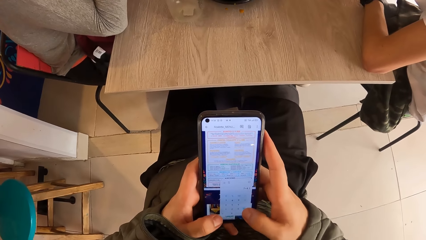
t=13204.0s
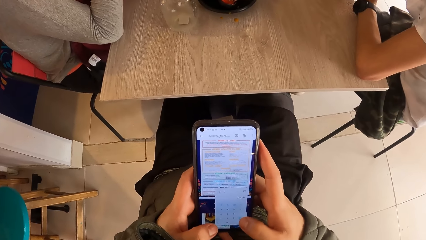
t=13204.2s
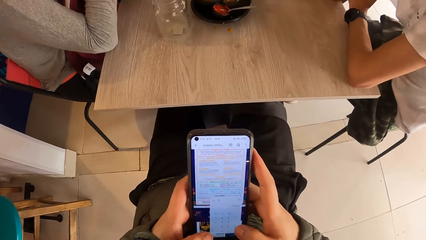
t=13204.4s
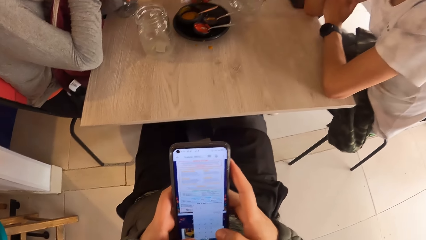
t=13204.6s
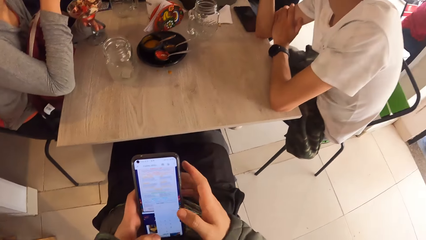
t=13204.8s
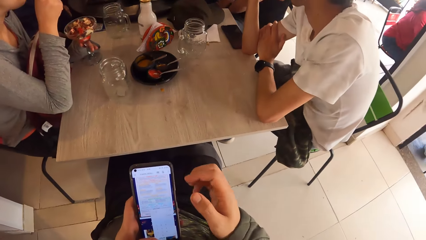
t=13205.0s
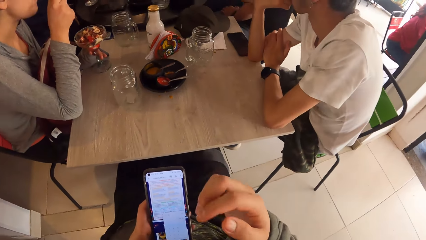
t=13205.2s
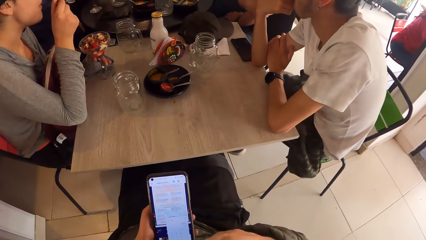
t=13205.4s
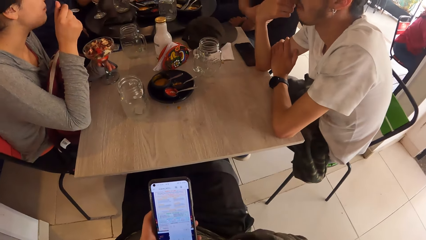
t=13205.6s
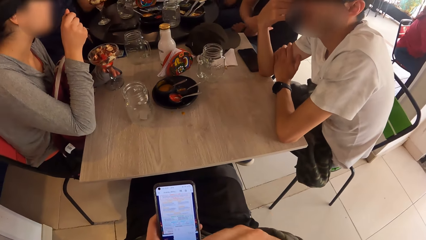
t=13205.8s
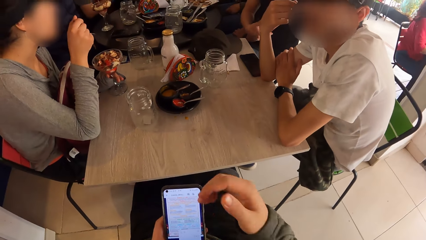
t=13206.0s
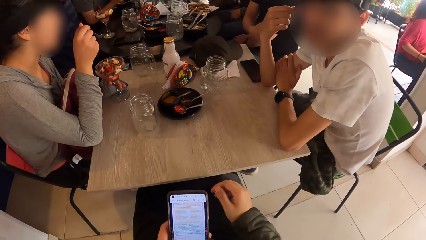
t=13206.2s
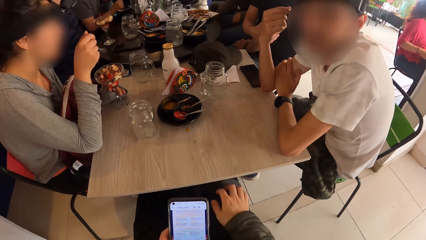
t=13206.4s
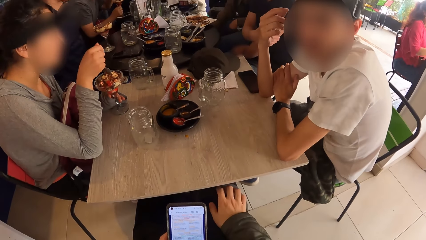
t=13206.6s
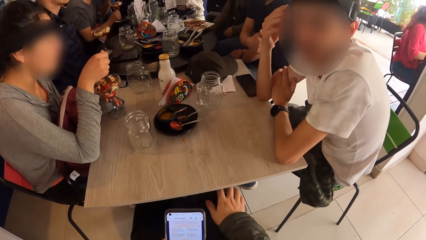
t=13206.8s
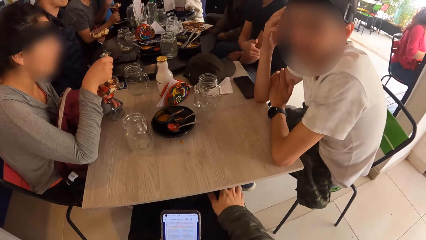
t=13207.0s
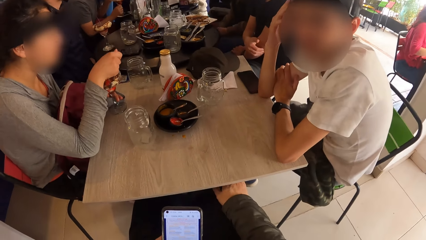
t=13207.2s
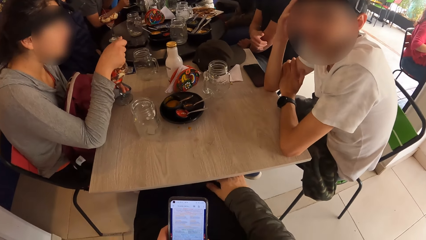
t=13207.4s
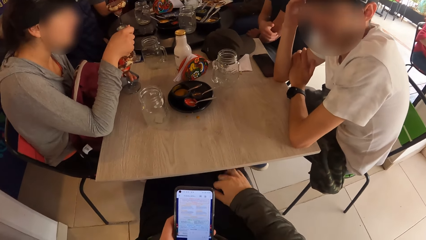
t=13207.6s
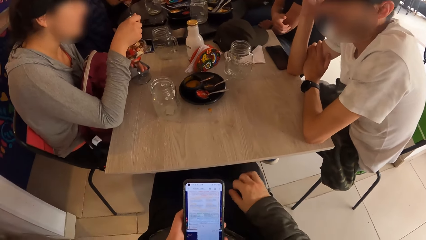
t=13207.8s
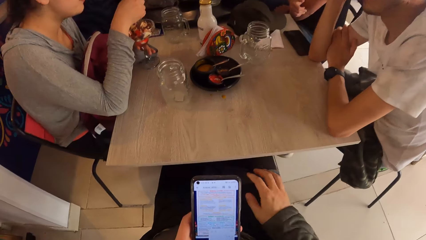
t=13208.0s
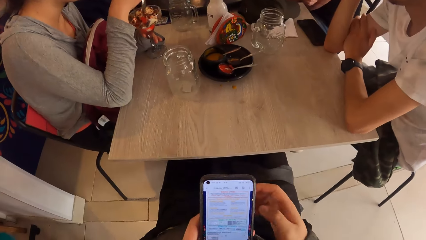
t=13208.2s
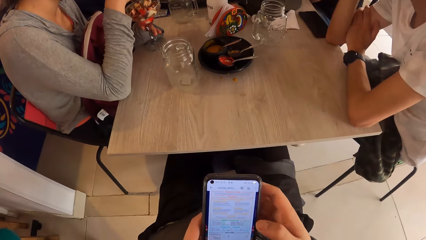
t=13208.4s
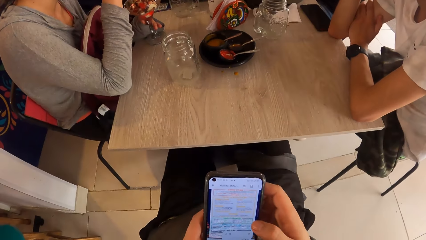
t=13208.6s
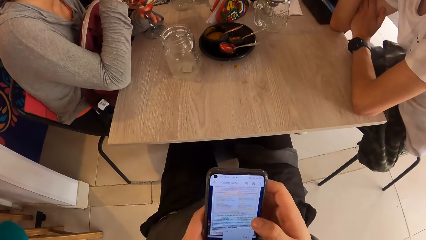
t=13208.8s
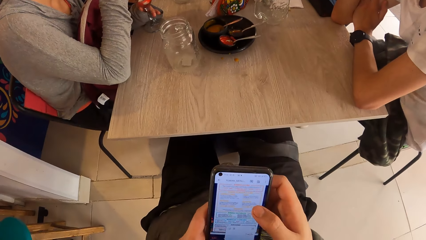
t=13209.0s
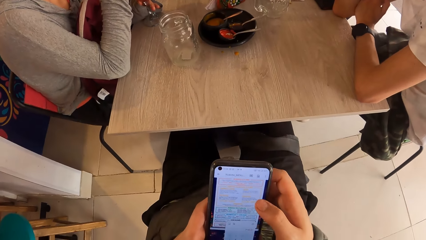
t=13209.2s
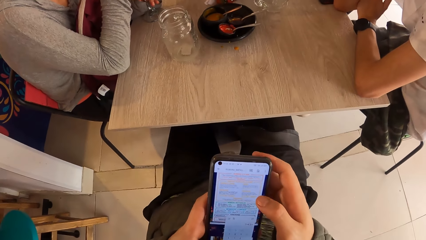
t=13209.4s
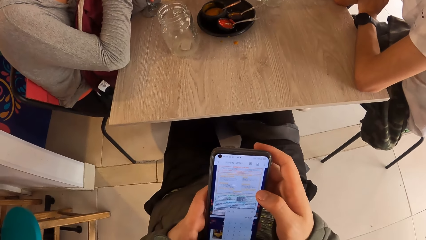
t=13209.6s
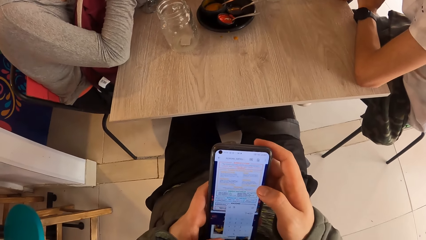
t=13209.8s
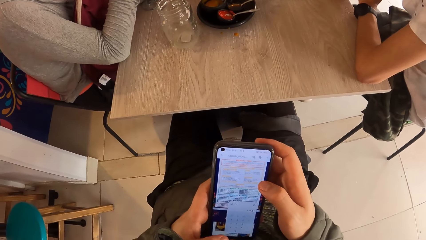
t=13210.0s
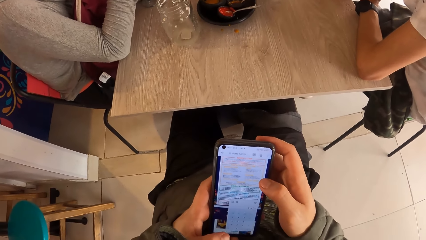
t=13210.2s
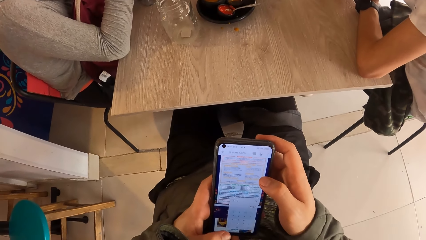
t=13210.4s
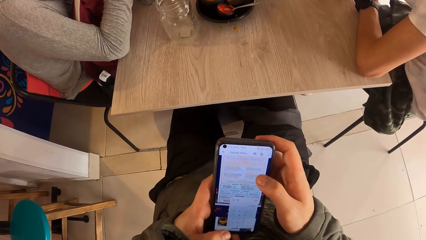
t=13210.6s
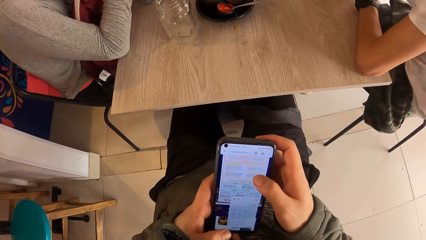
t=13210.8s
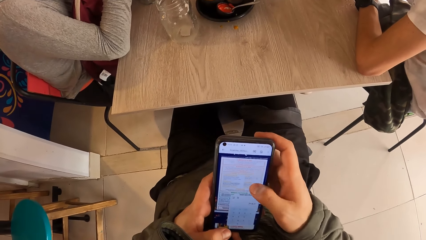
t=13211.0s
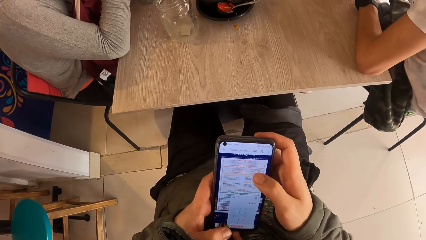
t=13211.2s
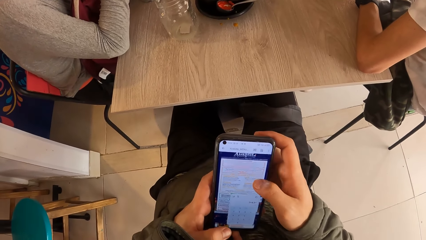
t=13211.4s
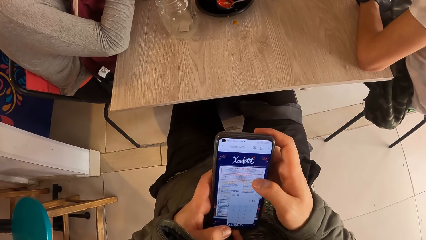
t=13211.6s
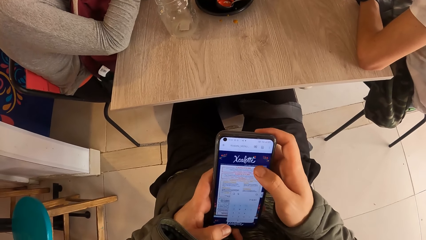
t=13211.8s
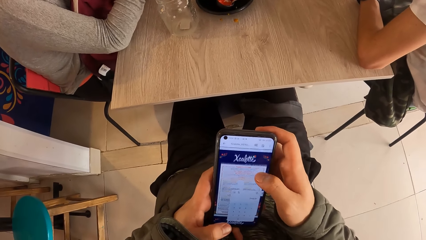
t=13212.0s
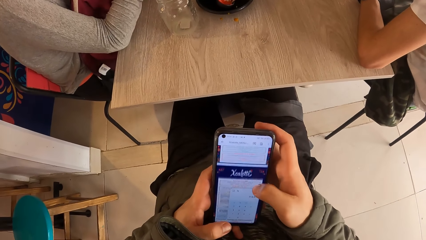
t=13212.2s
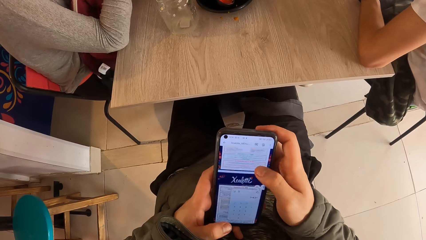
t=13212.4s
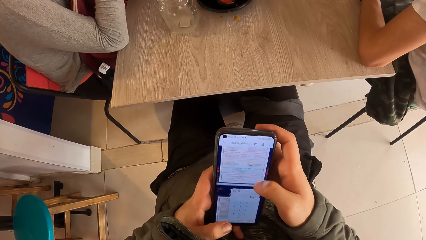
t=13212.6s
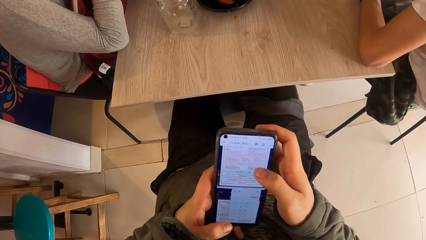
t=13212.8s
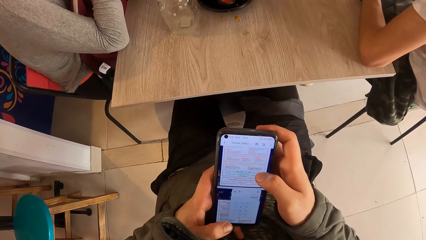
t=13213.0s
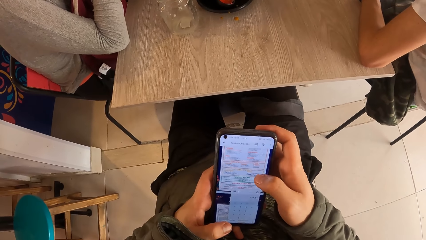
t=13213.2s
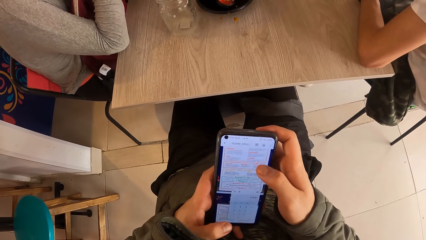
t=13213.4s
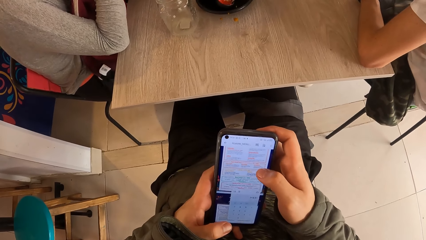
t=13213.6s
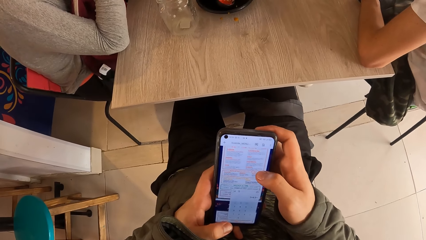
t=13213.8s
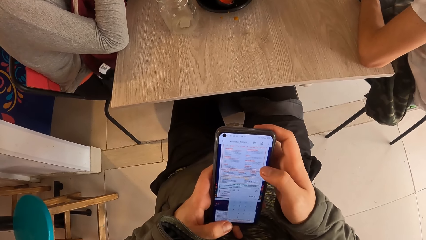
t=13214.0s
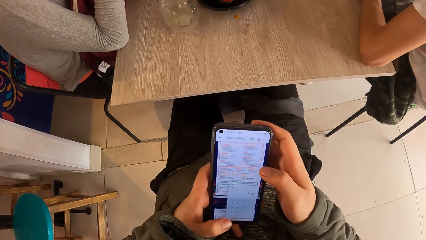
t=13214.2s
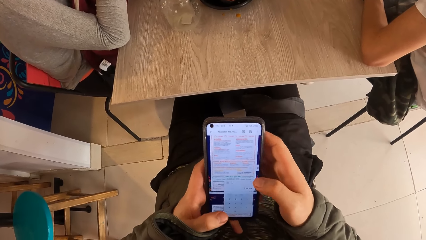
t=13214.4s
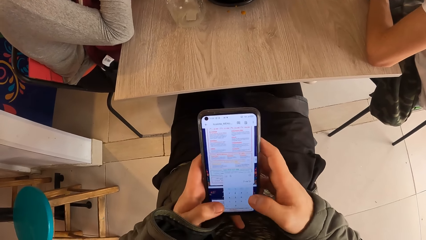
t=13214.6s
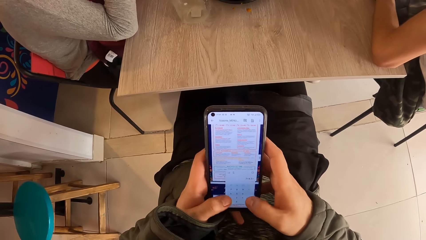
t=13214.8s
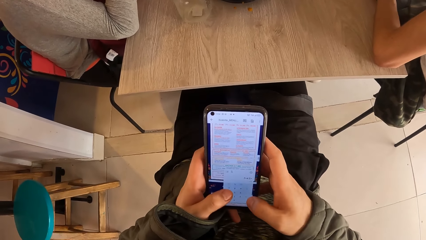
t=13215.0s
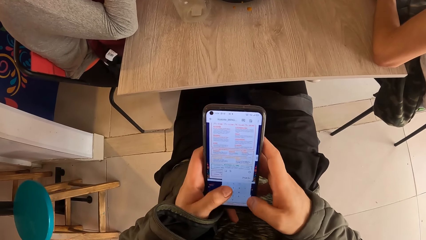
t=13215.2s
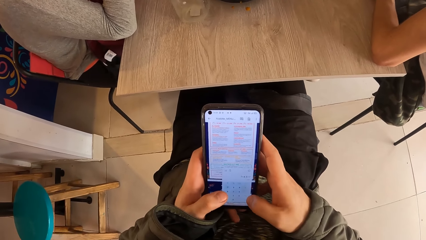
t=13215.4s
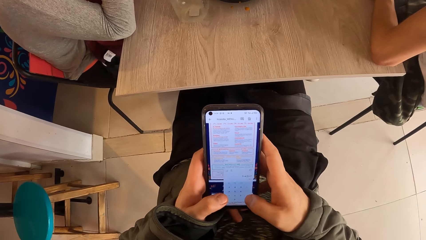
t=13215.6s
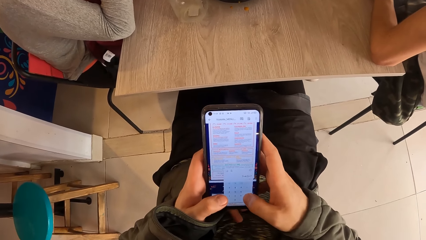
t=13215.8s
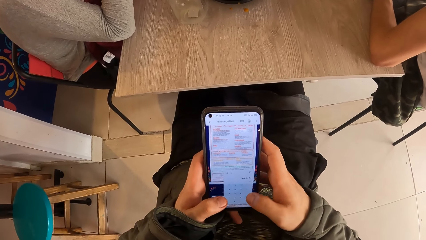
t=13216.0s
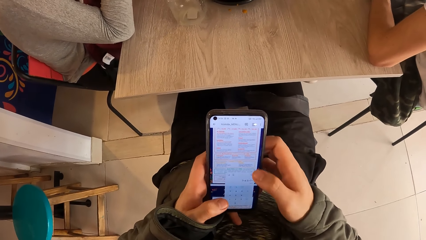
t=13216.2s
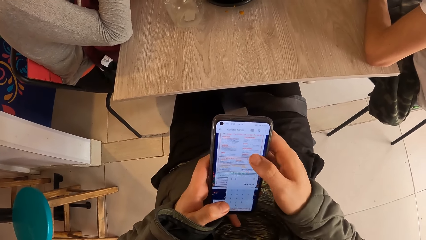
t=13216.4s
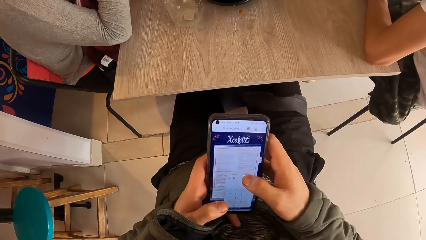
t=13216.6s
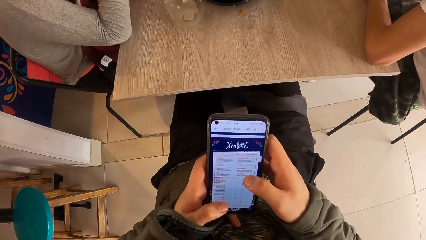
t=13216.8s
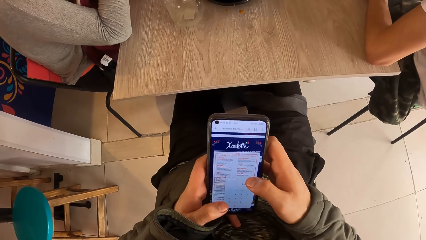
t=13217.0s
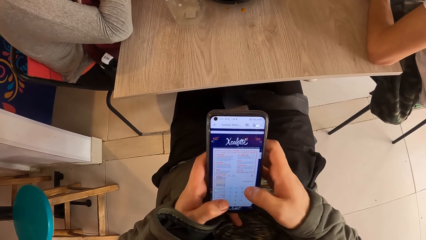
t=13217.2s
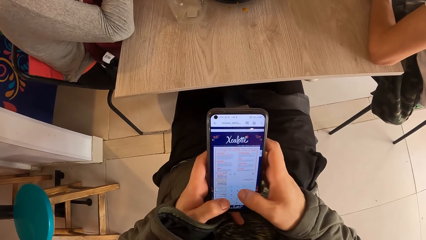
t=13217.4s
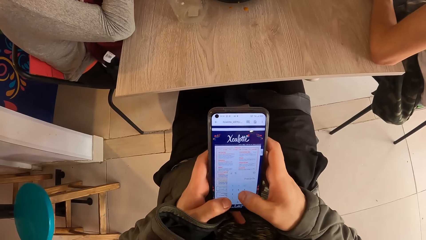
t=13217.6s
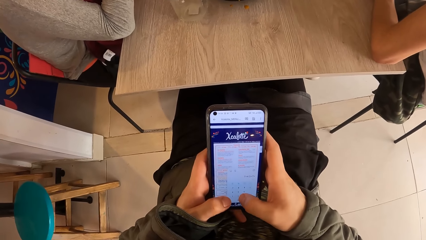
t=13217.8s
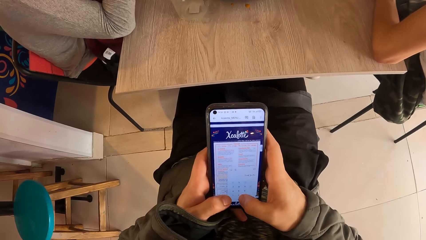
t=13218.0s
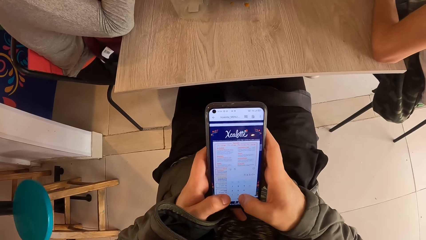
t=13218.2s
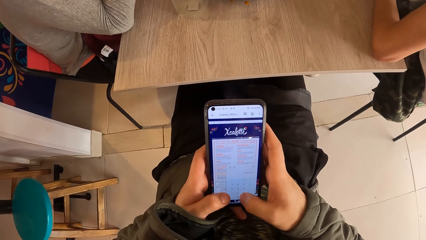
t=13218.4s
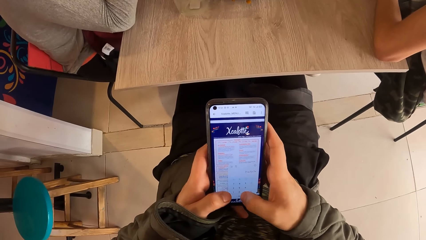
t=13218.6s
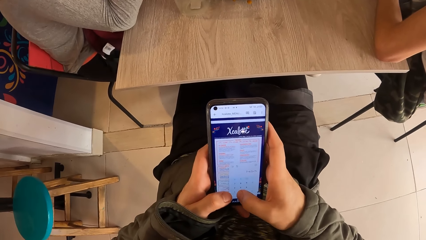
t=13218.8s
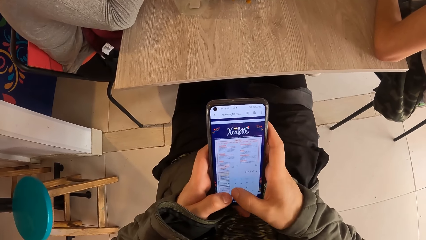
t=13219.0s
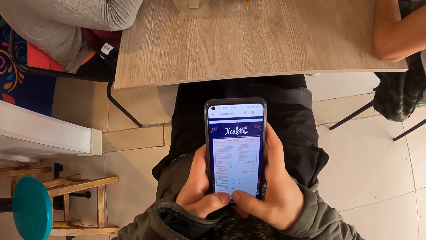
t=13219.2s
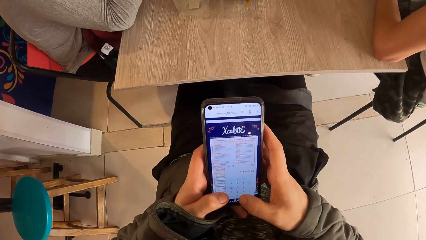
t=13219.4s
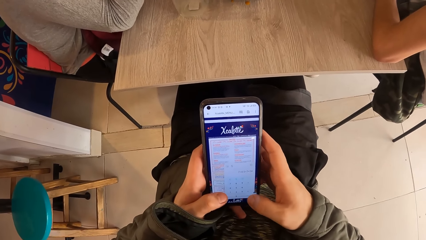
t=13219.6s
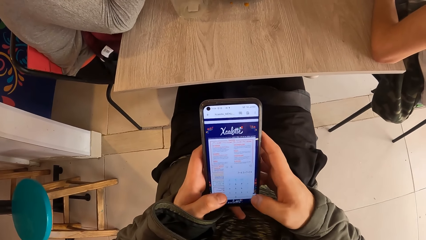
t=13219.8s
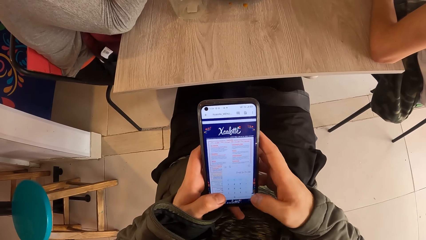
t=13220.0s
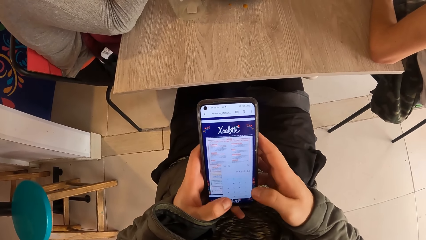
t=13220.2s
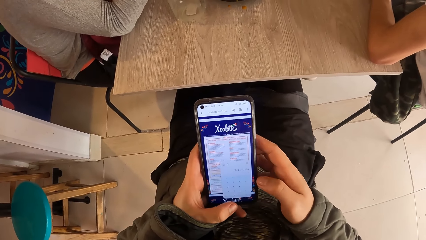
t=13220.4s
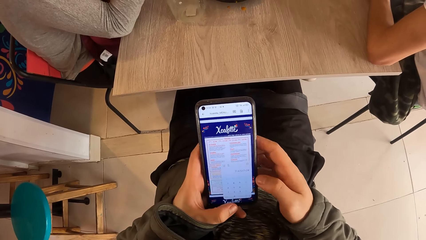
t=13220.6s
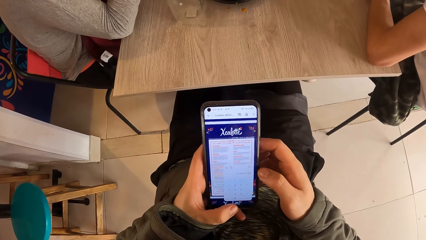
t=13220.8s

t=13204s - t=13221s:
The camera wearer looks around a room and touches his chin with his right hand. A man interacts with the camera wearer. The camera wearer operates a mobile phone with his hands. A lady moves her hand on a table. The camera wearer operates the mobile phone.
